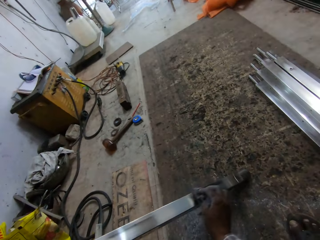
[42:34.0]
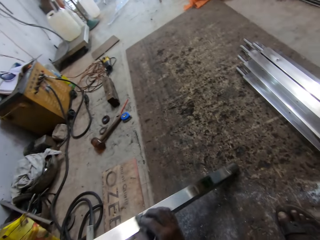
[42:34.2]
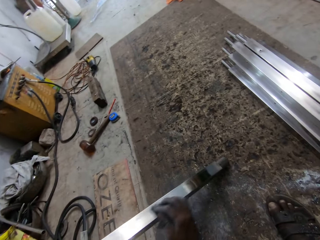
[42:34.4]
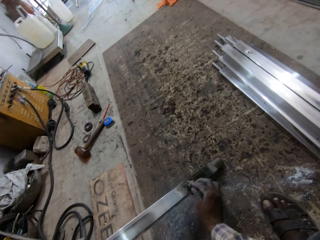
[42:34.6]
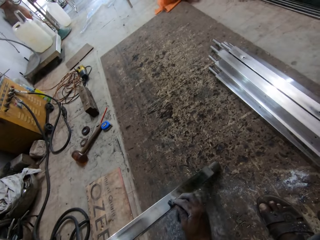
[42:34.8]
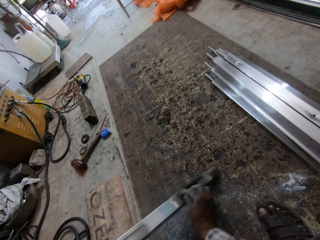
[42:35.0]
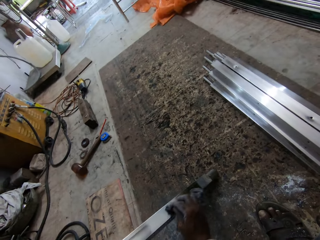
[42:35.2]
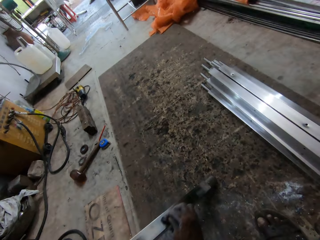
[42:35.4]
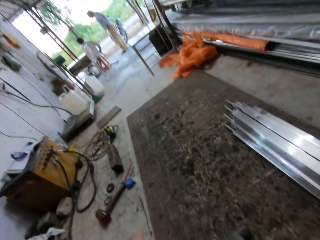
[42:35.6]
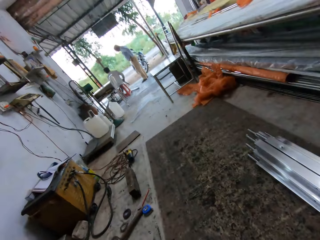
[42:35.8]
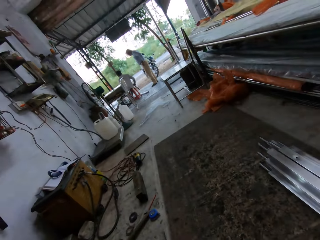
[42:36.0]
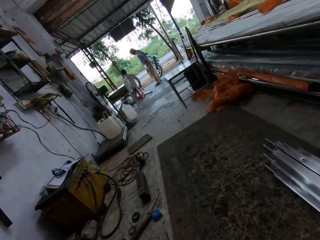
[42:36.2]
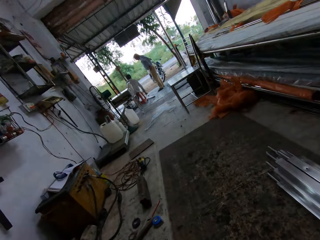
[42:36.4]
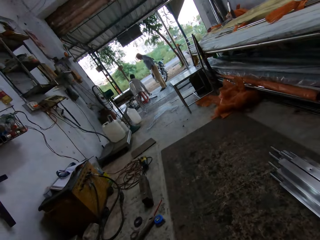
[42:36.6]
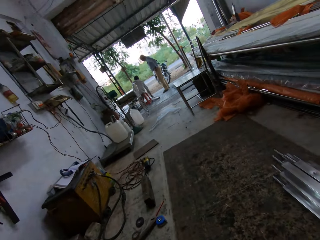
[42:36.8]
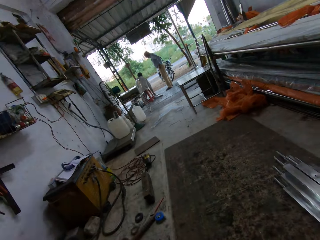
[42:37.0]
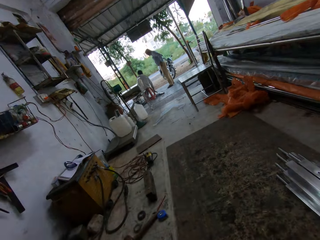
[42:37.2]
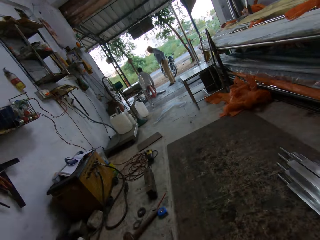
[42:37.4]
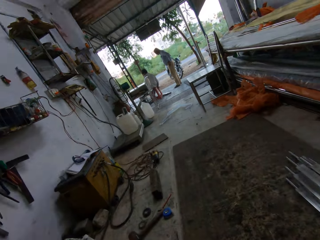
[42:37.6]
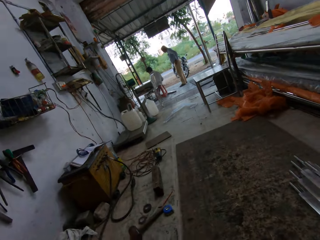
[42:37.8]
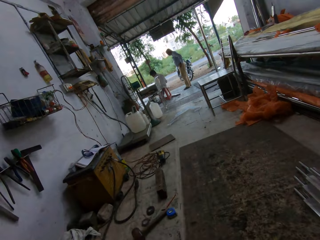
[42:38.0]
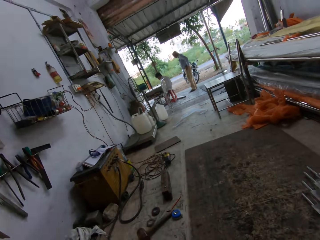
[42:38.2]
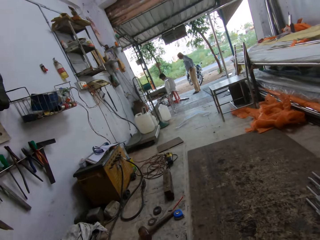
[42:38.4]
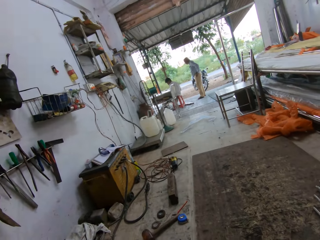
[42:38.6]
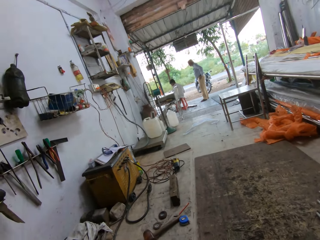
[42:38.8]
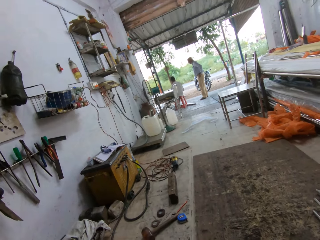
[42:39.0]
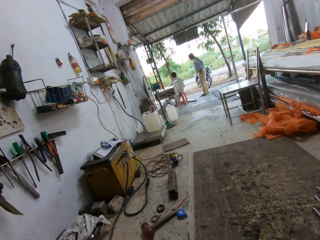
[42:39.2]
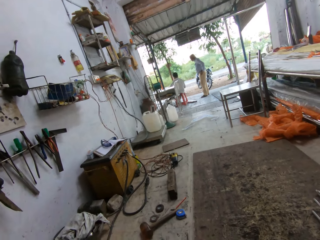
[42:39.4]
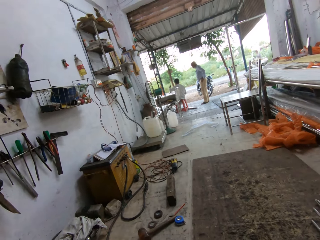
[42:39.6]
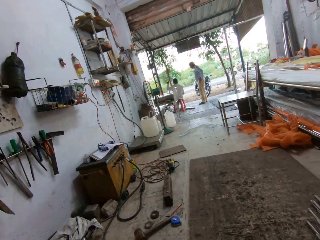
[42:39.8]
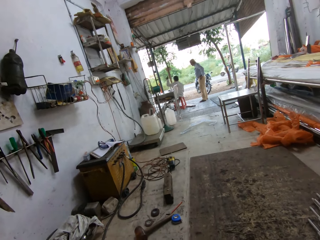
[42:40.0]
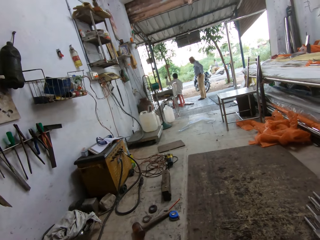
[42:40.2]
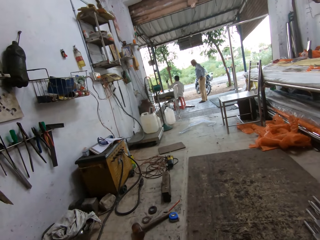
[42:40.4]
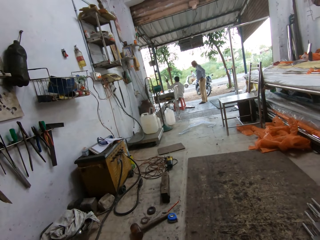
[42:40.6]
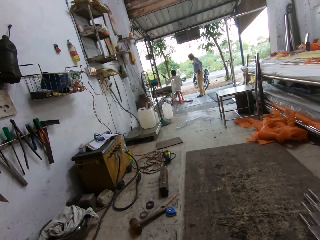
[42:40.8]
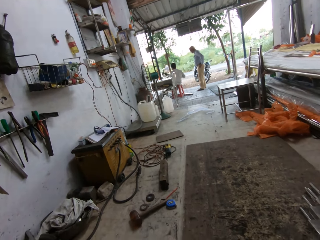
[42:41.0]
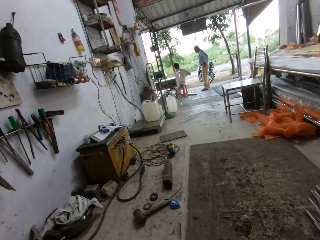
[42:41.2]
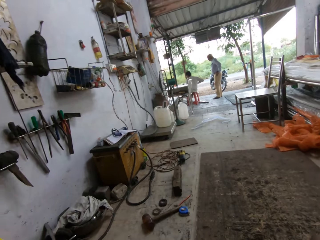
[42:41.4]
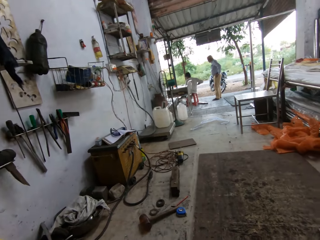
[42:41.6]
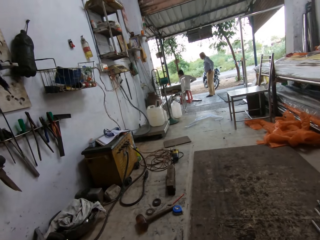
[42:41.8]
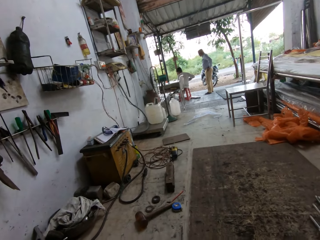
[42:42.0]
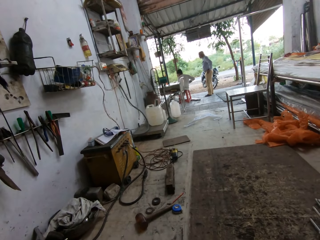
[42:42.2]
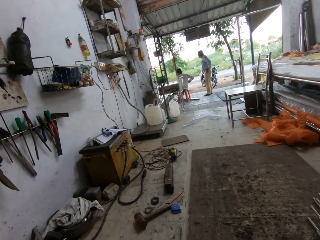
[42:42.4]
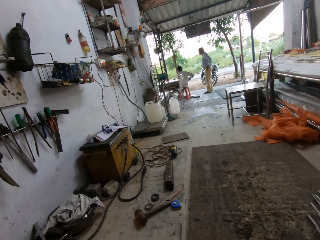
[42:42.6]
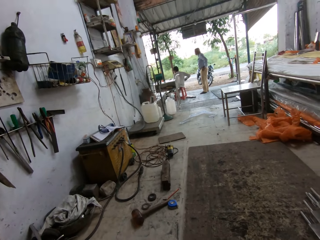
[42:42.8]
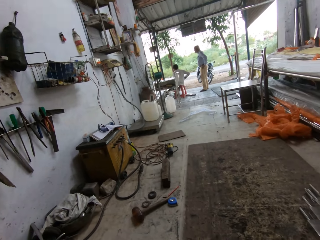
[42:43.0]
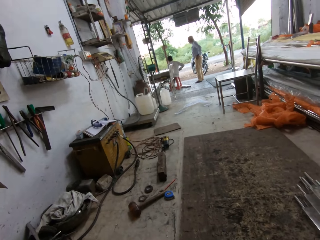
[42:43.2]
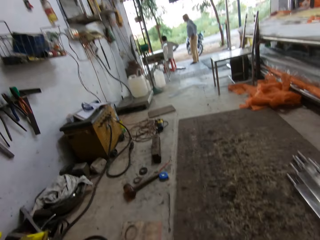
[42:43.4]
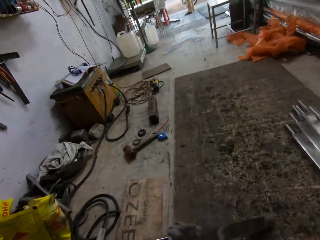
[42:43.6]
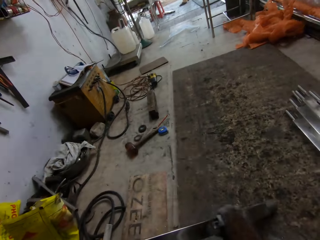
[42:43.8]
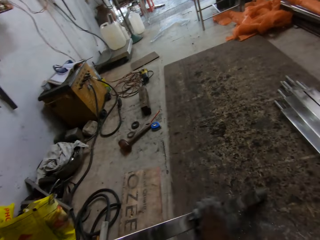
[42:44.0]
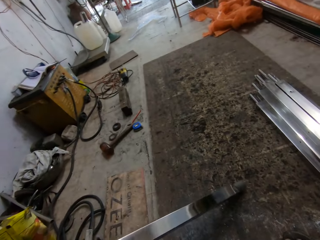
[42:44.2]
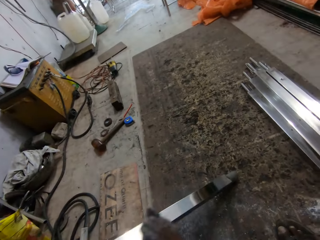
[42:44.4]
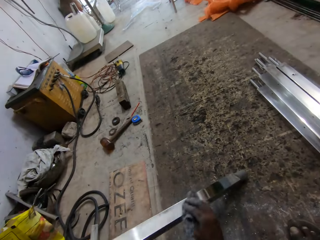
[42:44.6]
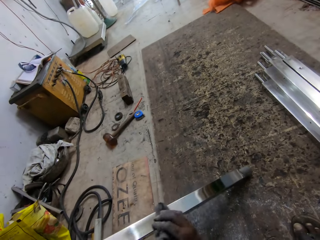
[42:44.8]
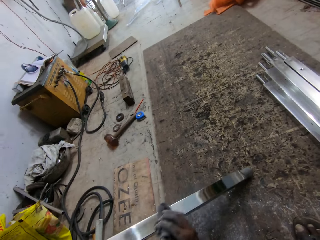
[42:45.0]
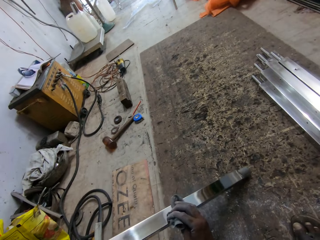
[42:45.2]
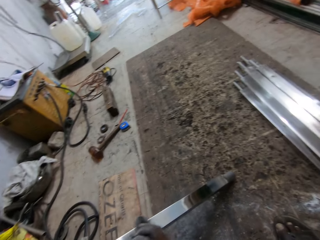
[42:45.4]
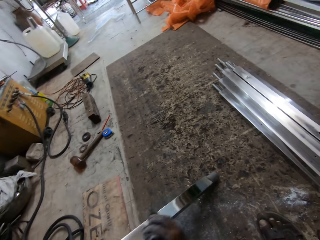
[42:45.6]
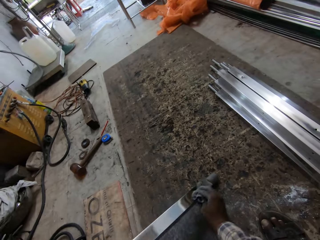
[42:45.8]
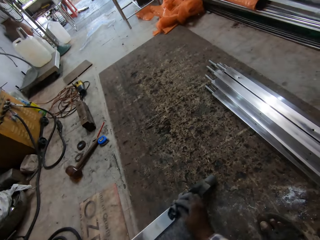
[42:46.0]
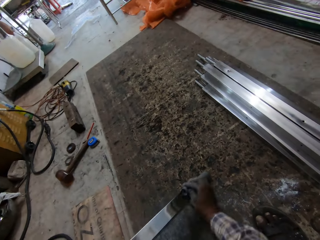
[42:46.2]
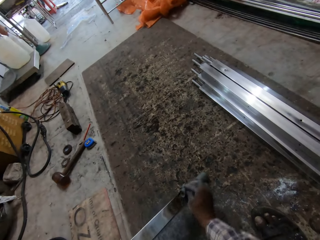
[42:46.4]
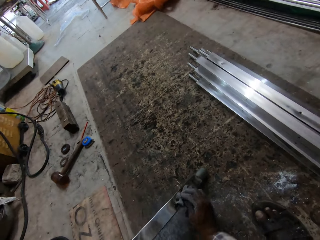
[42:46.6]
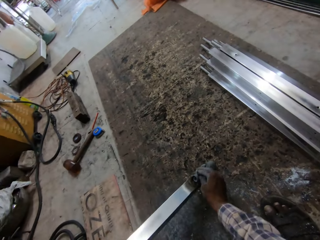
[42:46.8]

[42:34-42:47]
The man drops a metal tube on the floor with his right hand. A person talks with another person.

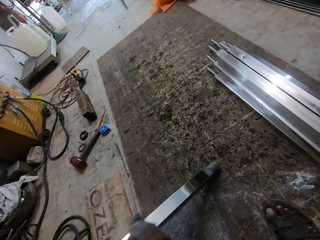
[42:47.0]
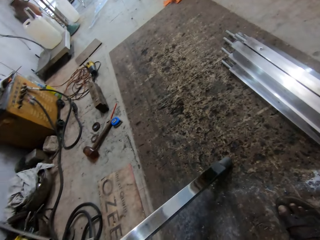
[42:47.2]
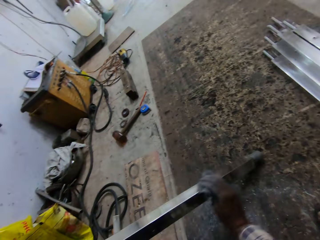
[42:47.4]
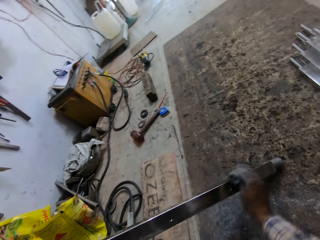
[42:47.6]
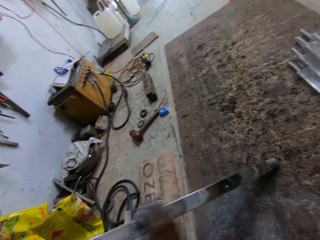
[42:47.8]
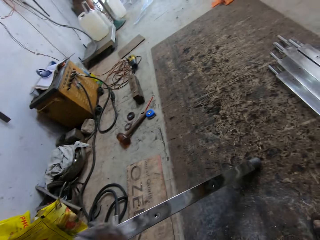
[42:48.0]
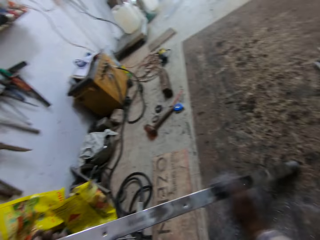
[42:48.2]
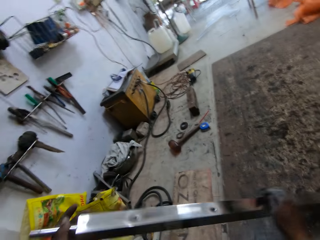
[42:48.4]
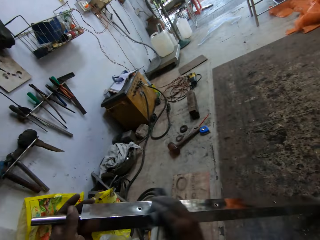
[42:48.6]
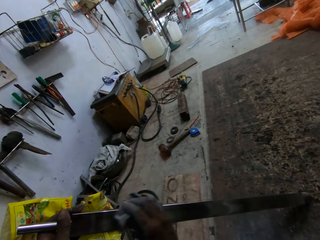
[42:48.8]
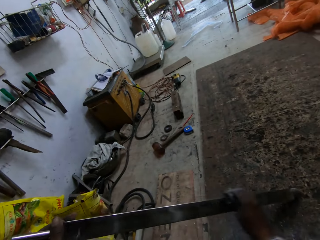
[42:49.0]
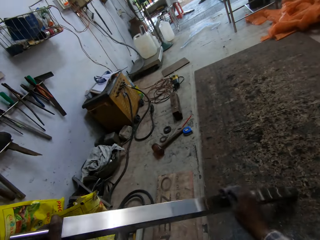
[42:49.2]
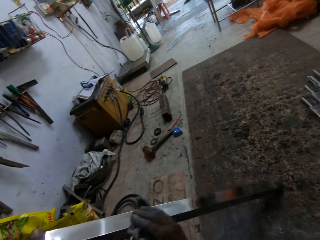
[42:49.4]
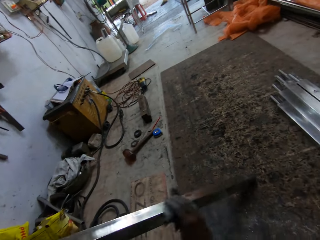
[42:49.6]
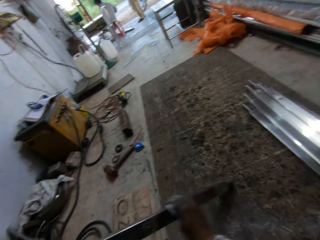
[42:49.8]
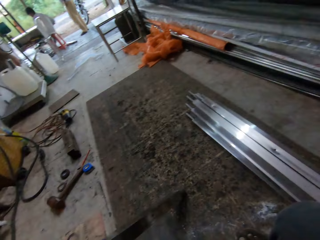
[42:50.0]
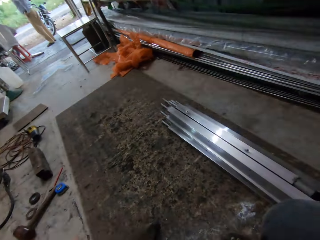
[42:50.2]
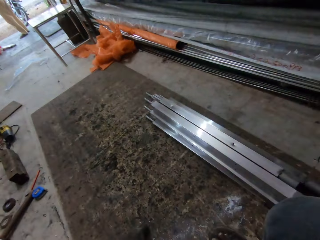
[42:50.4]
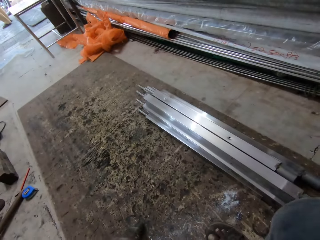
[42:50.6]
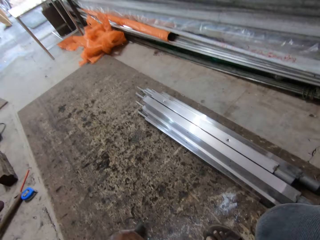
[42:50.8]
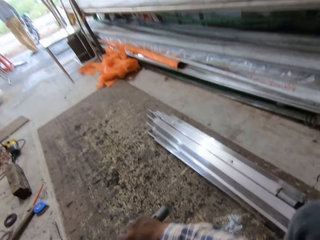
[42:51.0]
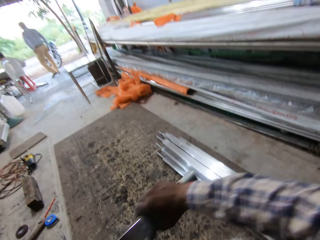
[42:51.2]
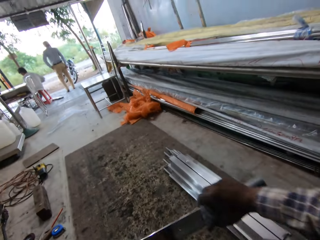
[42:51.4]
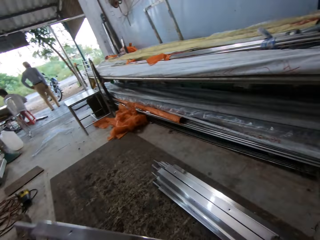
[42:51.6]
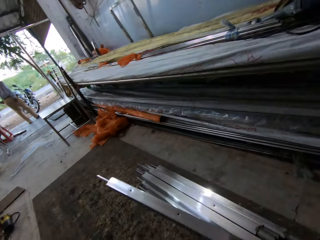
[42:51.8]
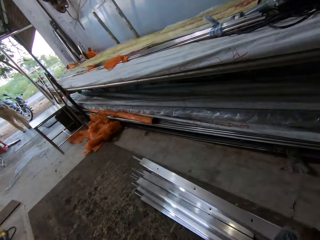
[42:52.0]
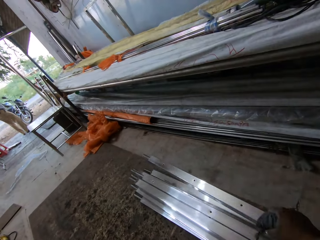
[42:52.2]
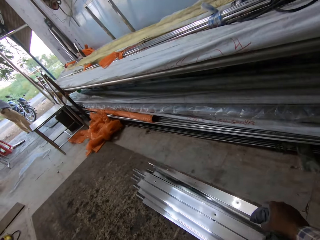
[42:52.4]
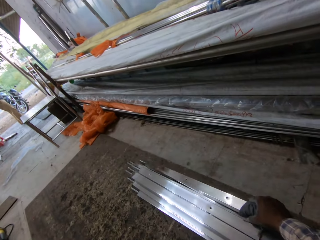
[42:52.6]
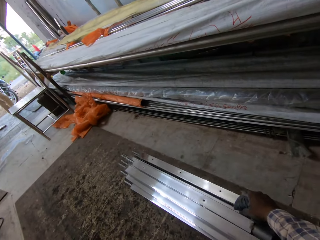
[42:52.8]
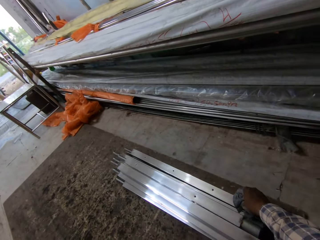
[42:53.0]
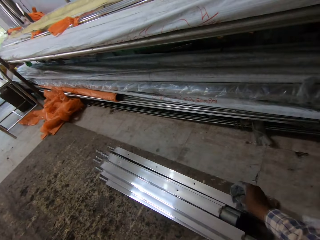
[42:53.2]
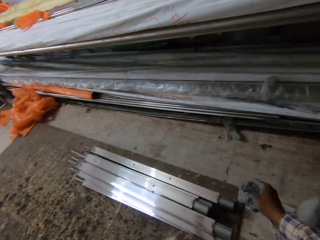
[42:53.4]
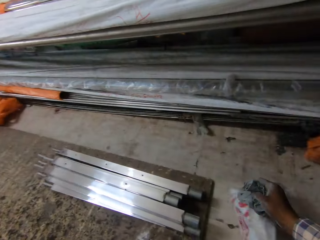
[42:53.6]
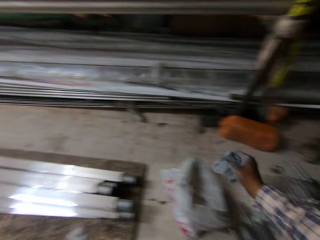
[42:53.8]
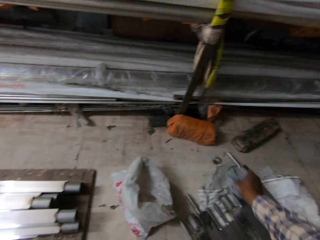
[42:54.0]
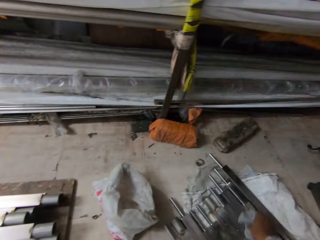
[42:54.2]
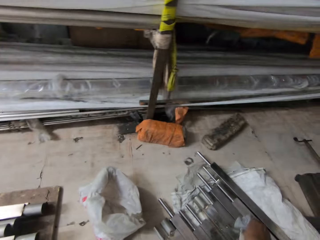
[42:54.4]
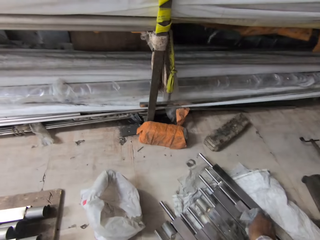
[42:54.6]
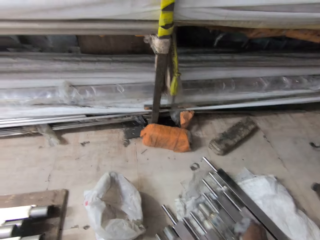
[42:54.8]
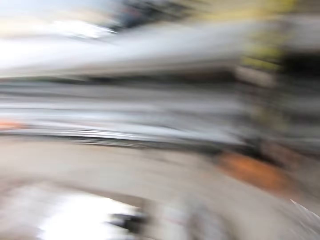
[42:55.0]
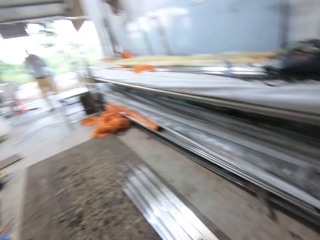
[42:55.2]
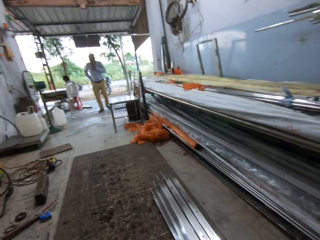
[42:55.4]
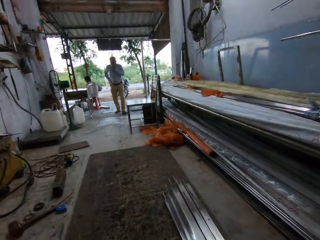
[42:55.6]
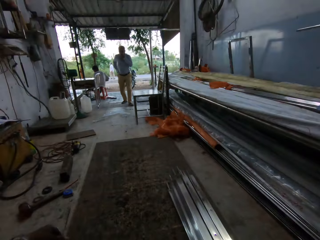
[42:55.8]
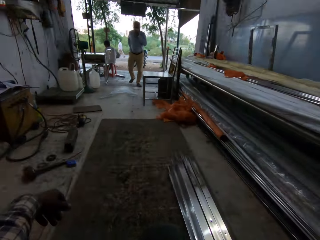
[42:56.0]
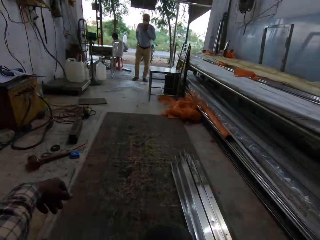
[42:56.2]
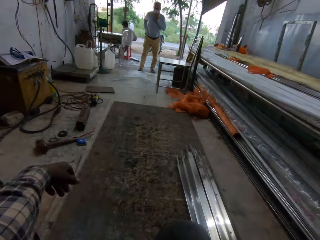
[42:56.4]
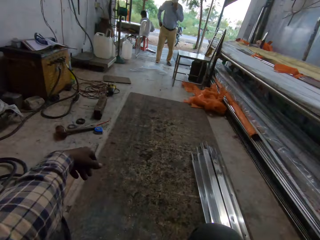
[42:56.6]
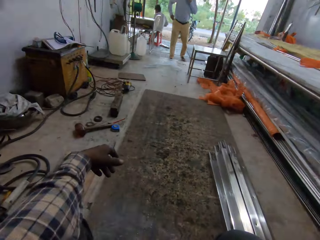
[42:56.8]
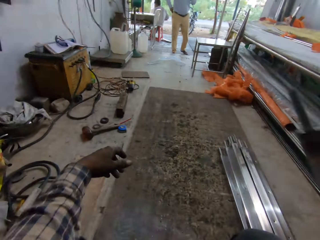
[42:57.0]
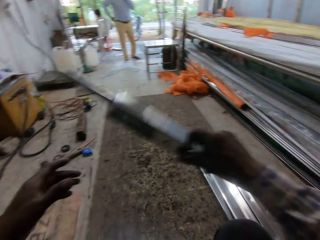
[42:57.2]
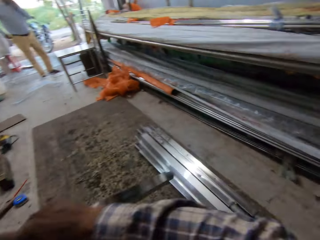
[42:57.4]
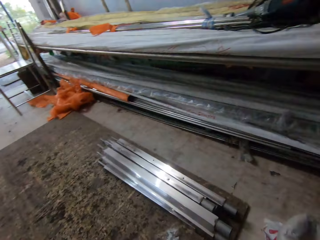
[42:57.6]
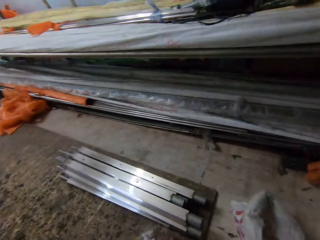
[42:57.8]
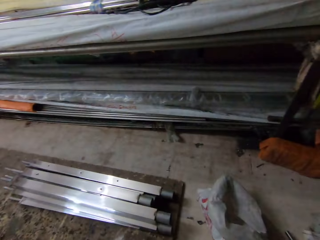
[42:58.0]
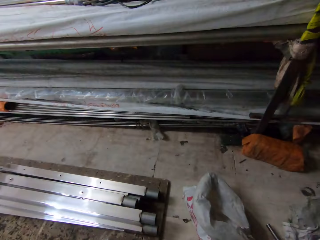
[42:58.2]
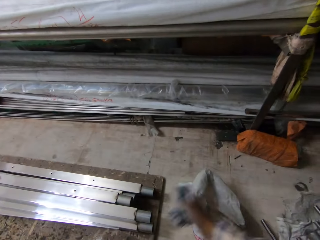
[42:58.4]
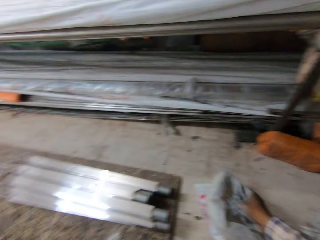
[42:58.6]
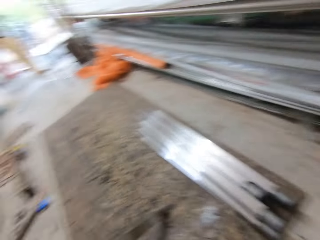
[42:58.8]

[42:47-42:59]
The camera wearer places the metal tube on the stack of metal tubes on the floor with his right hand. He picks up a metal tube from the floor with his right hand.
